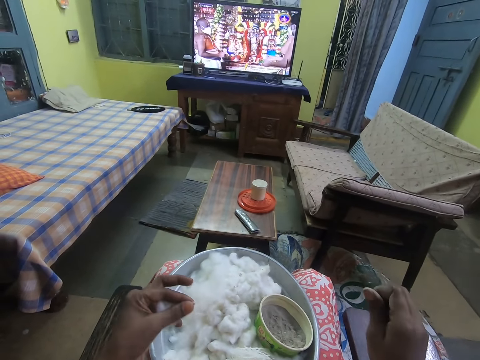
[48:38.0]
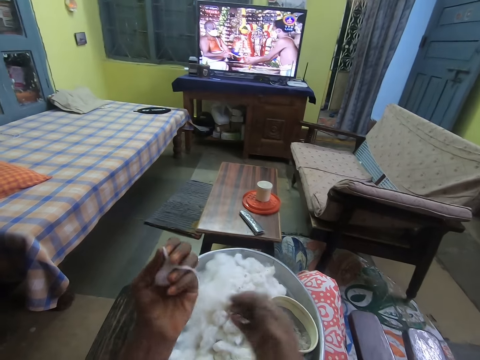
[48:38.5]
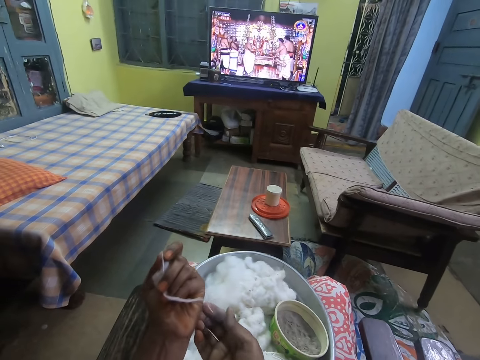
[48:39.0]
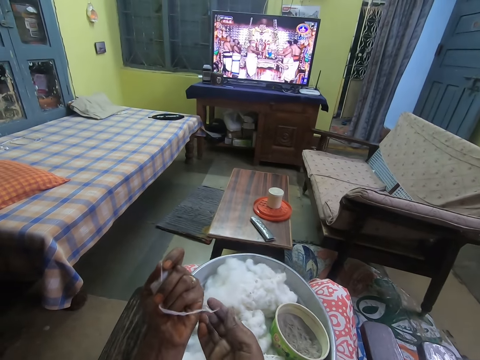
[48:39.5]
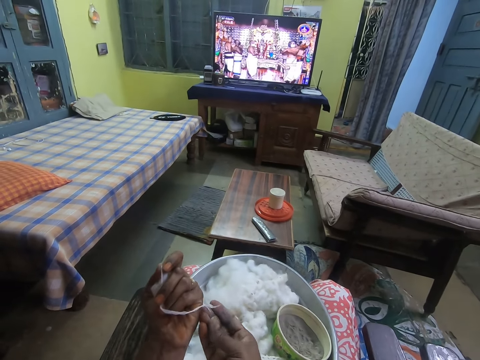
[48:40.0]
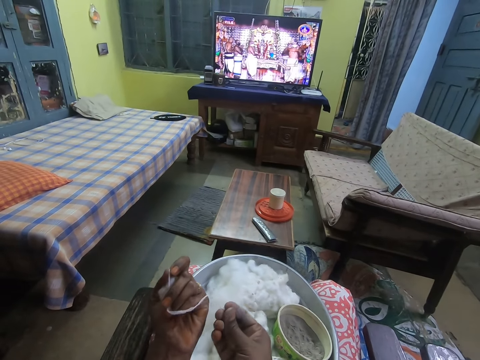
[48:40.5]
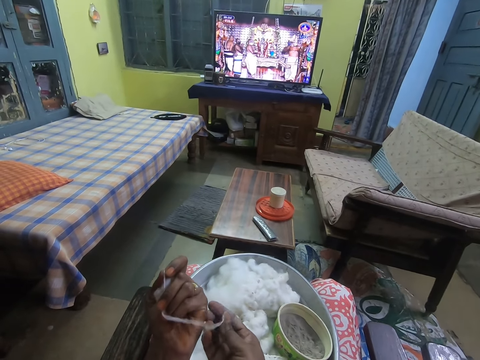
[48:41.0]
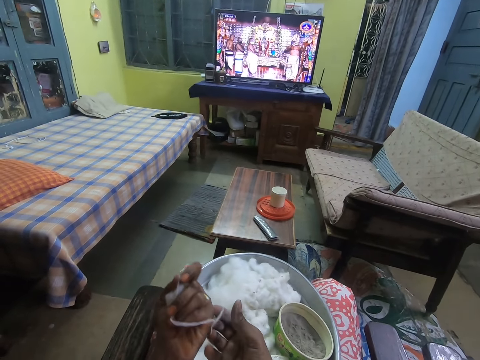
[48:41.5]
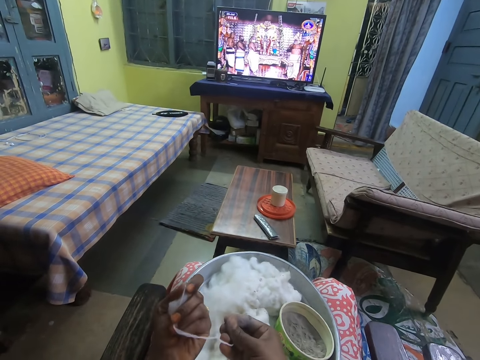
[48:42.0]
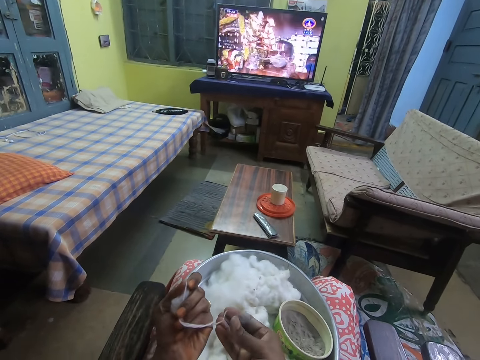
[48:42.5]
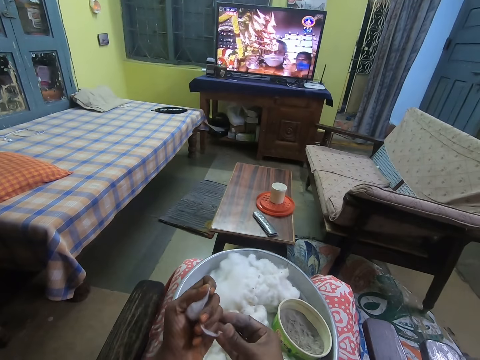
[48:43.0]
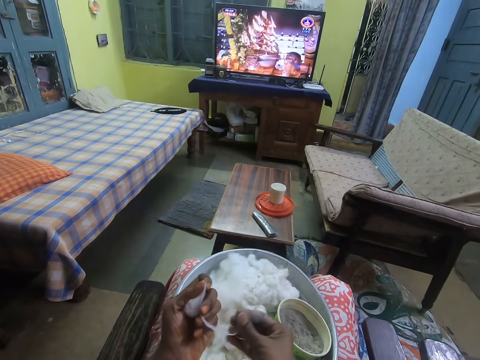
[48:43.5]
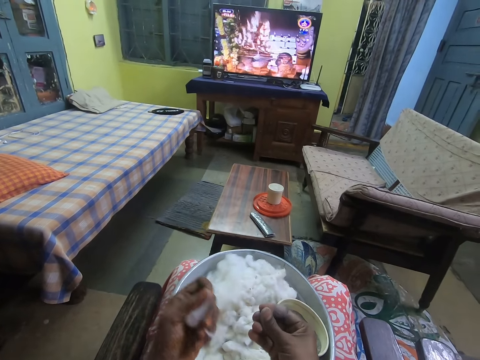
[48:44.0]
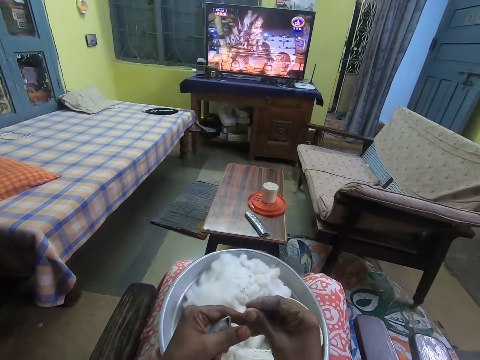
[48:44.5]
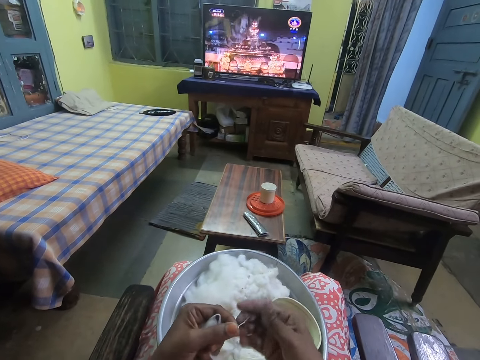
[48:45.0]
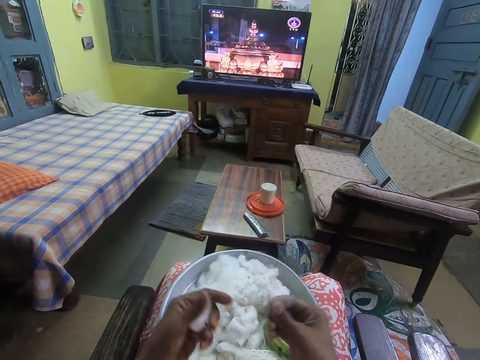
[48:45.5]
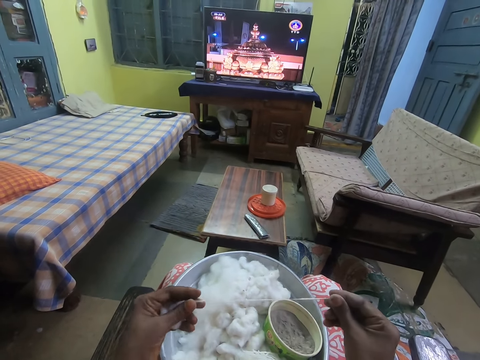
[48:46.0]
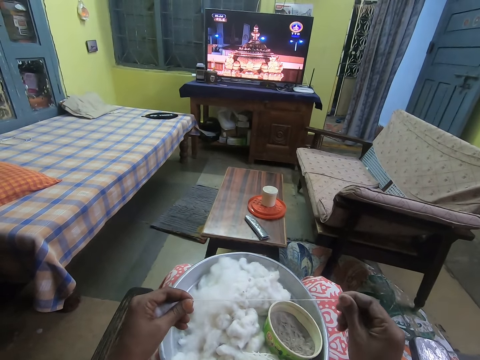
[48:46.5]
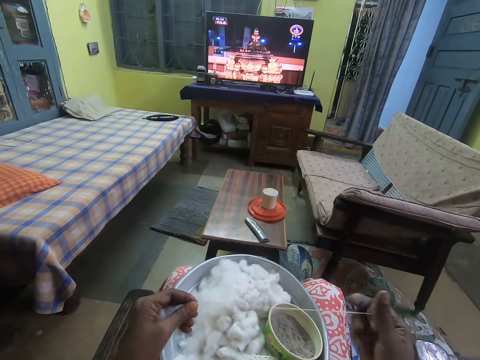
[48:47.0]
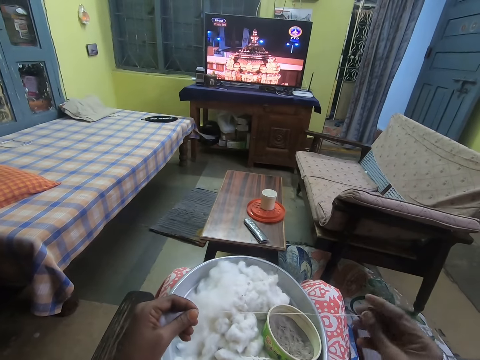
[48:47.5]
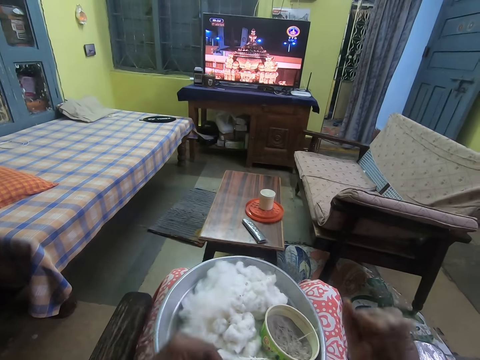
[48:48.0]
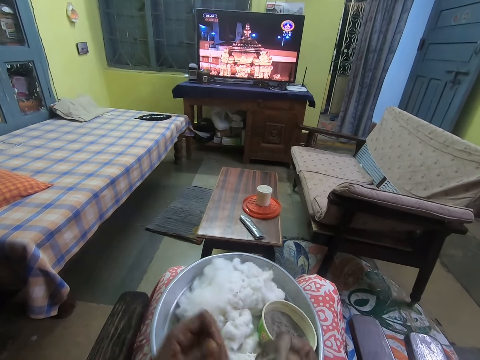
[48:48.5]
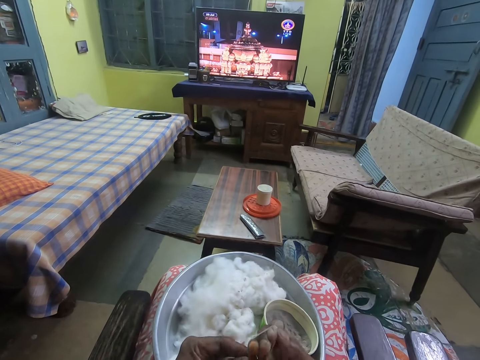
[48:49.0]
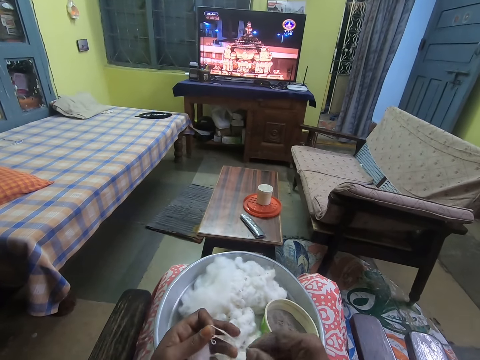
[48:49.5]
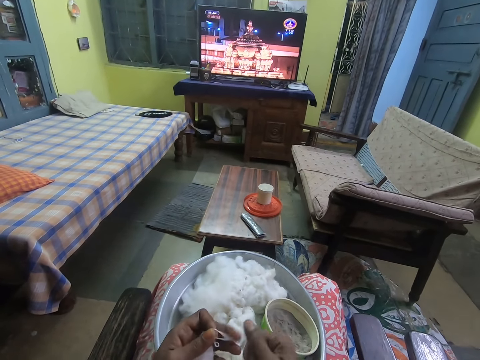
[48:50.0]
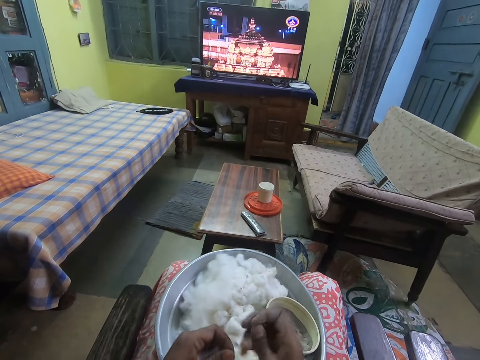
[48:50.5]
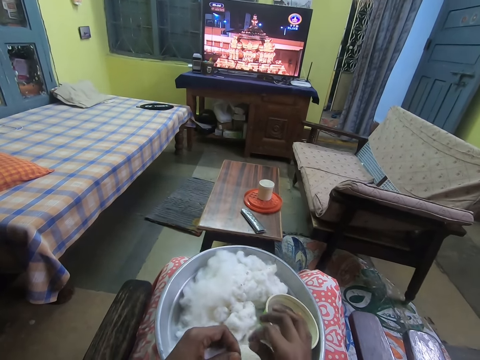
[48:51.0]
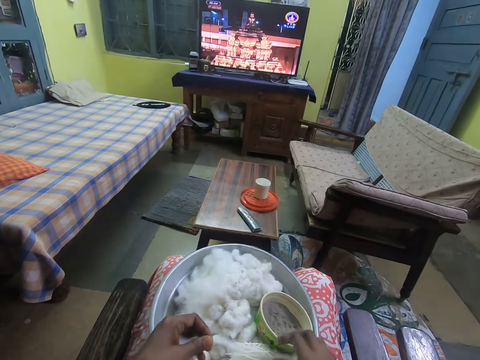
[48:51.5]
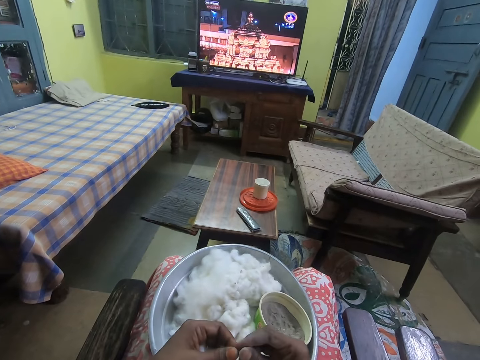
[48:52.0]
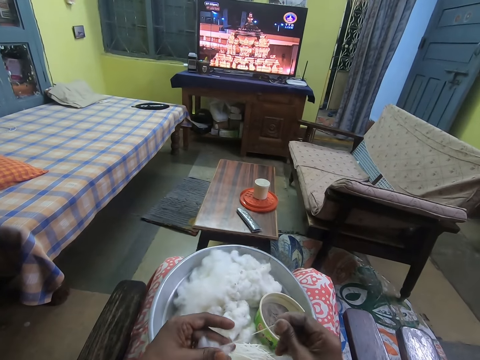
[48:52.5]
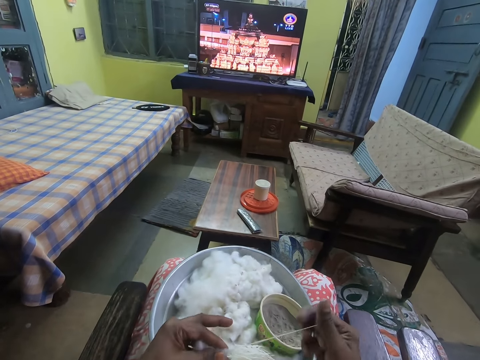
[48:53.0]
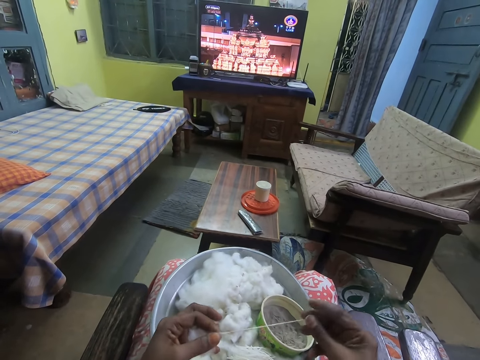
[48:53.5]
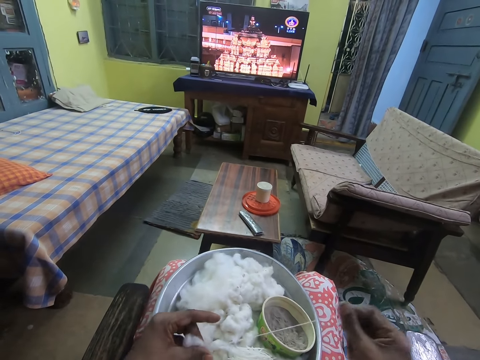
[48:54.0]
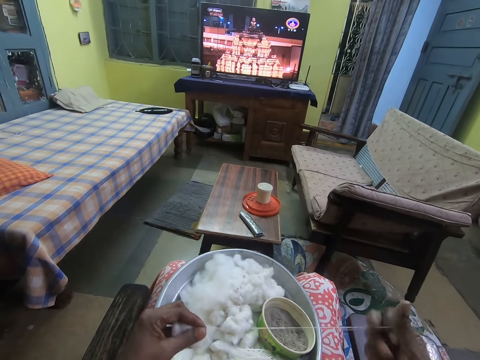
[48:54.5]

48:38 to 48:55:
The camera wearer holds the yarn or thread with her left hand. She spins yarn from the cotton fibers with both hands. She straightens the thread. She folds the thread. She drops the yarn on the tray with her right hand. She pulls the cotton fibers in her left hand with her right hand. She spins yarn from the cotton fibers with both hands. She straightens the thread.

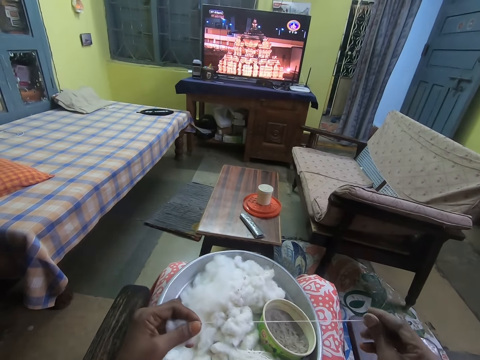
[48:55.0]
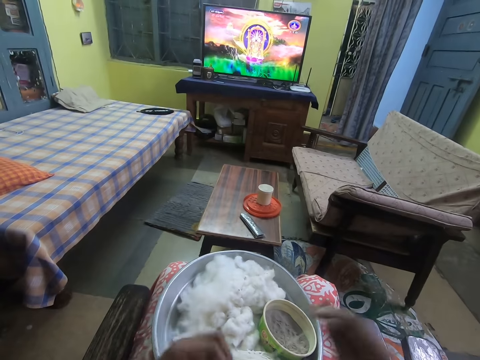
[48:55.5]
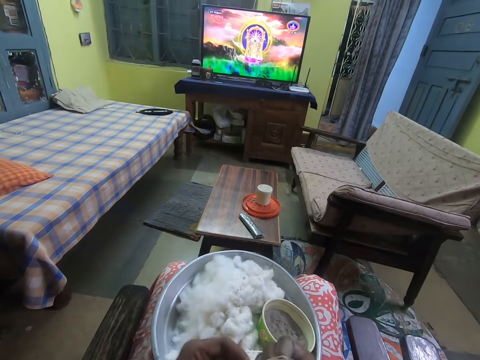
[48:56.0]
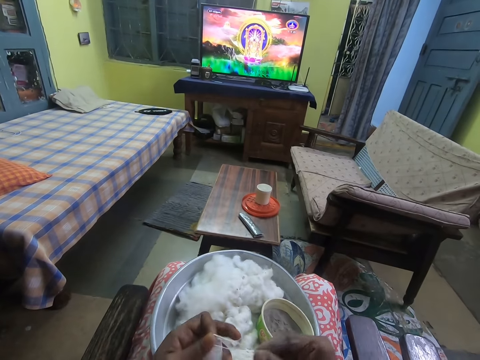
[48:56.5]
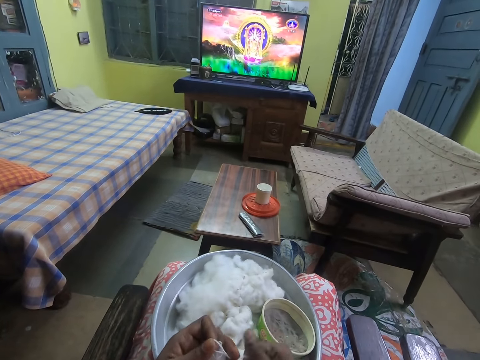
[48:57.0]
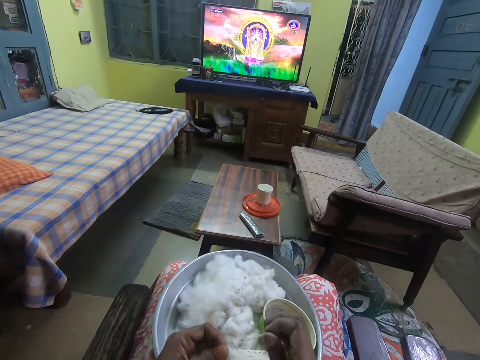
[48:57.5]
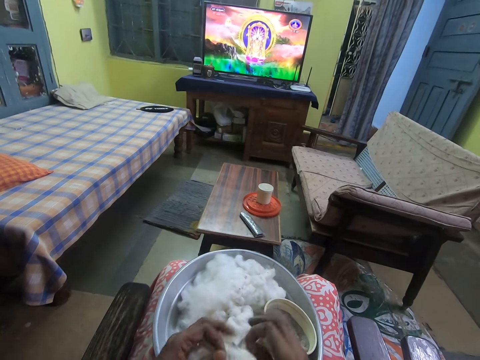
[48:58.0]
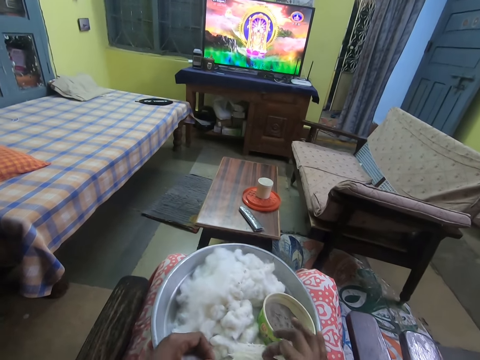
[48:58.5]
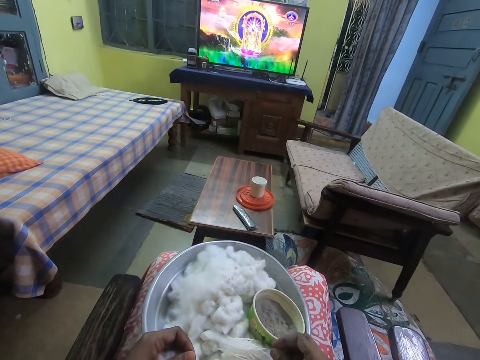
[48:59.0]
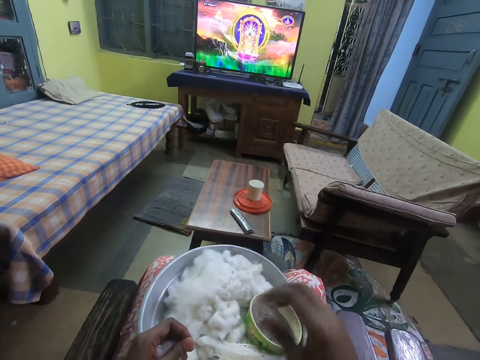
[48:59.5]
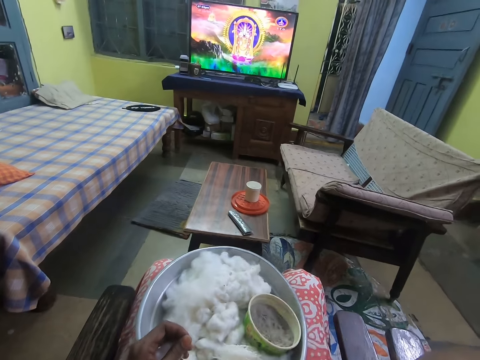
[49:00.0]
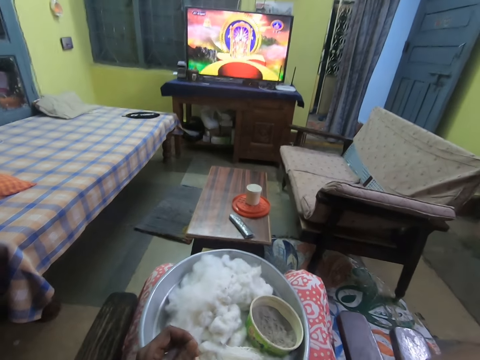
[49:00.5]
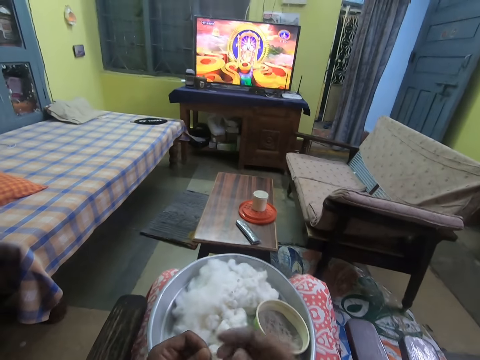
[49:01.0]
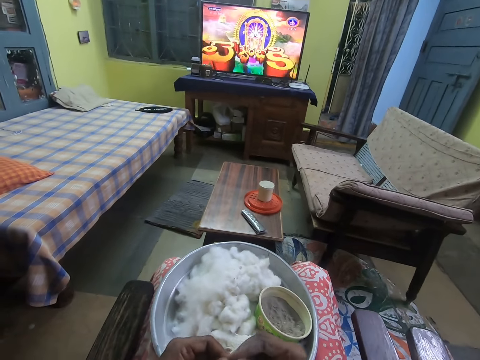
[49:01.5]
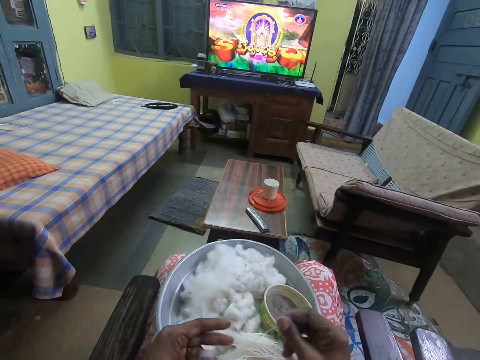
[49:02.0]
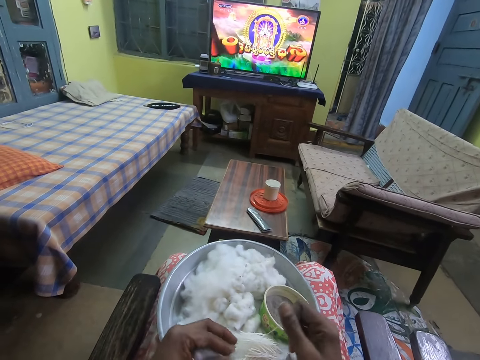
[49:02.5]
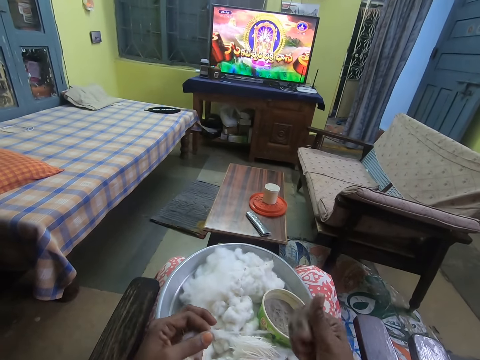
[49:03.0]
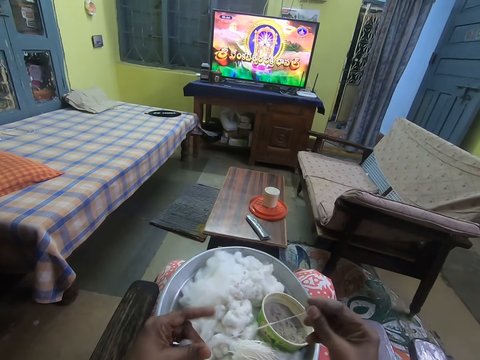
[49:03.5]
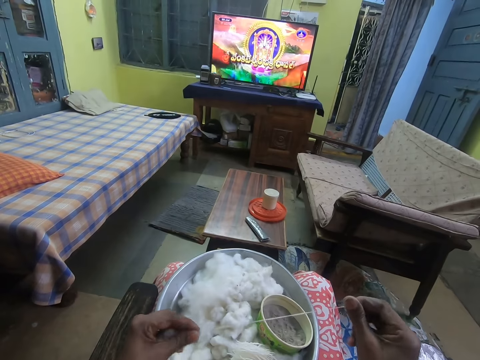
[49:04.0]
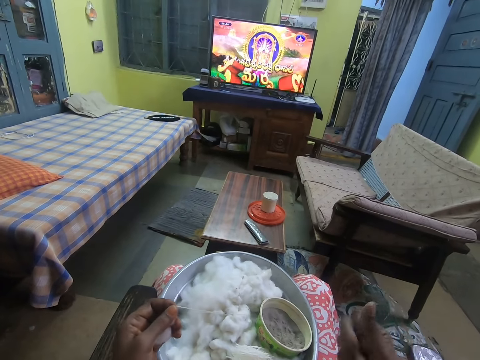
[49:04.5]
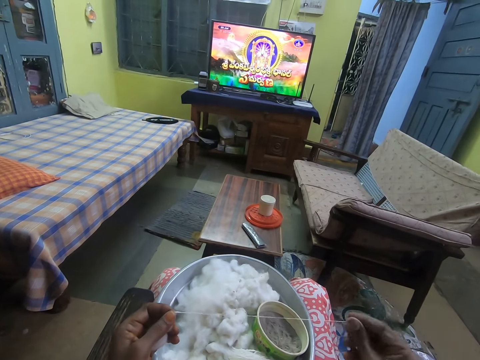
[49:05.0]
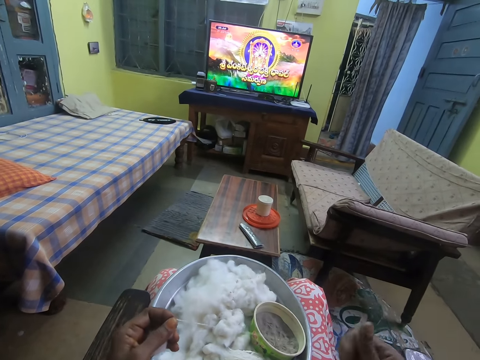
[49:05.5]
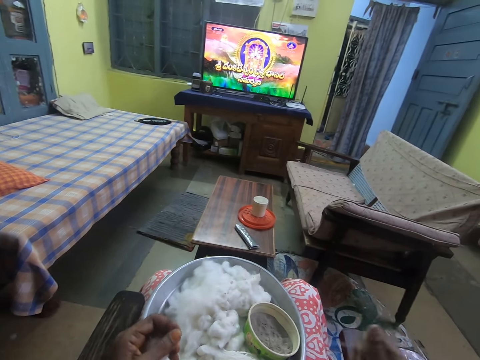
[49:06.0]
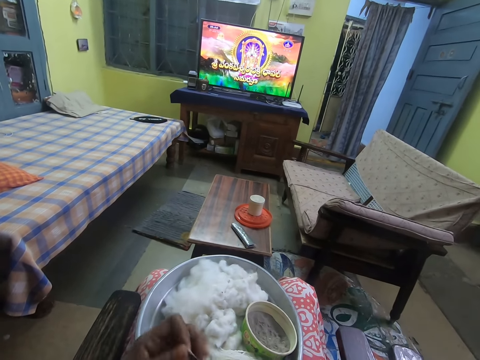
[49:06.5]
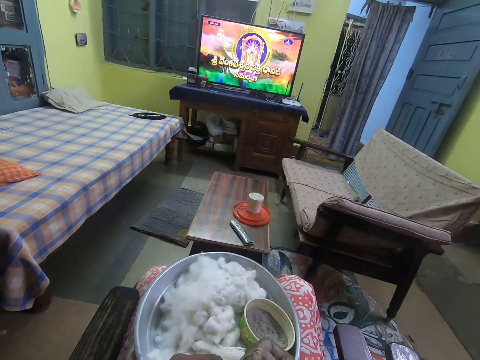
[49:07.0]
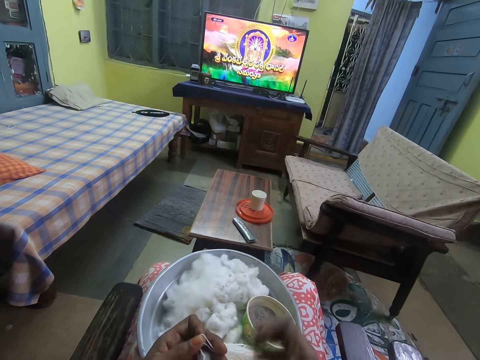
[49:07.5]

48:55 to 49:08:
The camera wearer folds the thread. She drops the yarn on the tray with her right hand. She pulls the cotton fibers in her left hand with her right hand. She spins yarn from the cotton fibers with both hands. She straightens the thread. She folds the thread.
